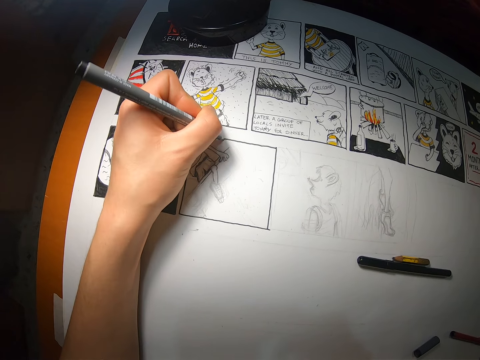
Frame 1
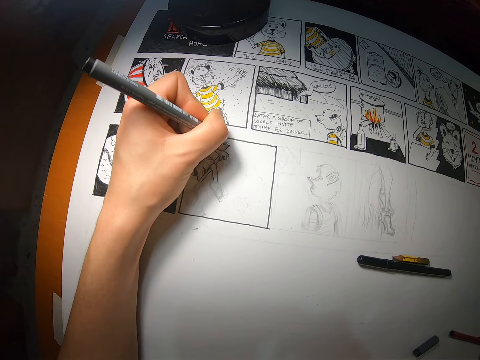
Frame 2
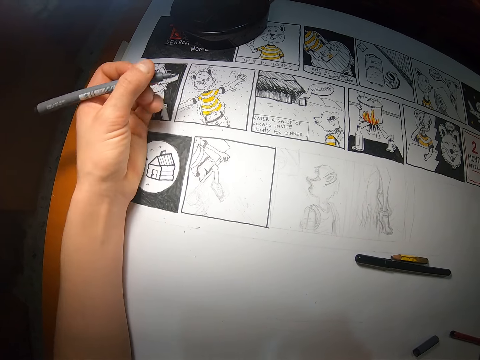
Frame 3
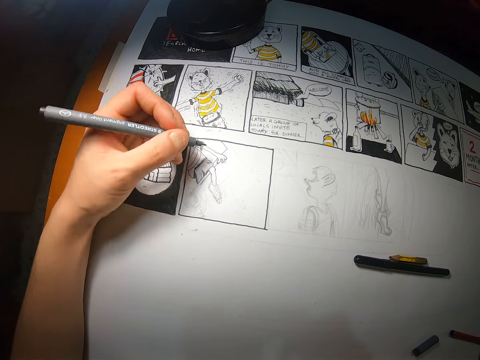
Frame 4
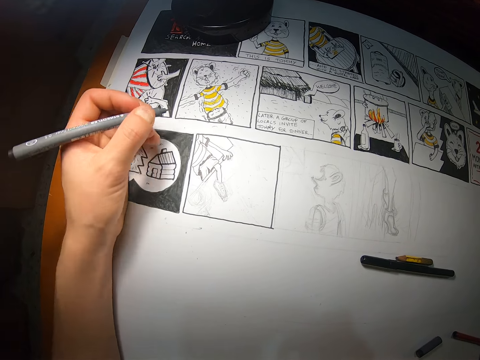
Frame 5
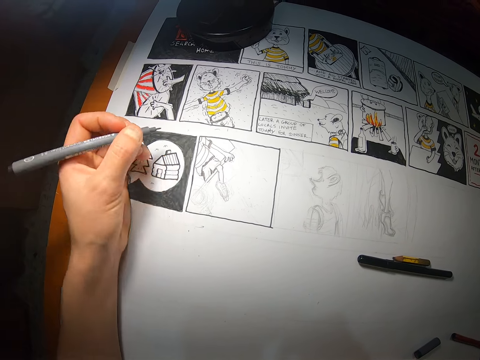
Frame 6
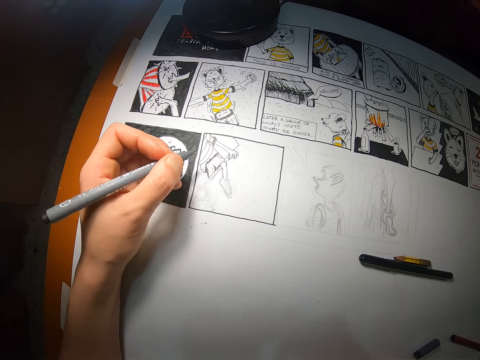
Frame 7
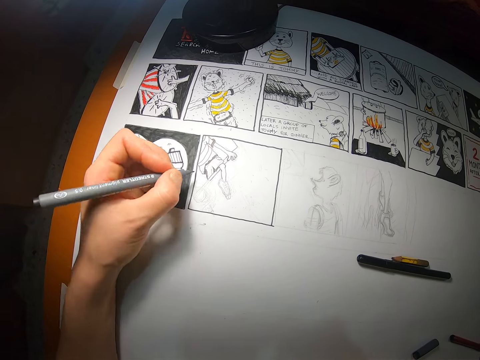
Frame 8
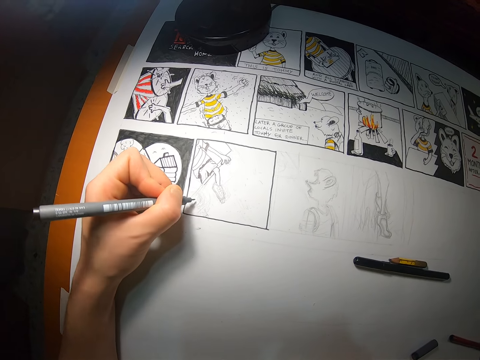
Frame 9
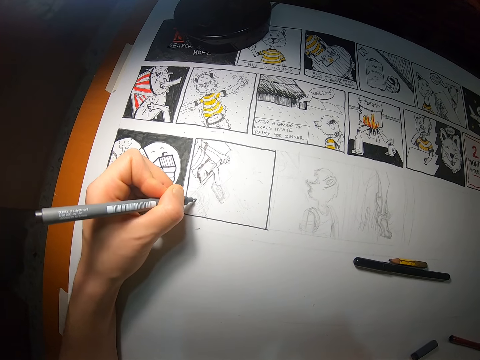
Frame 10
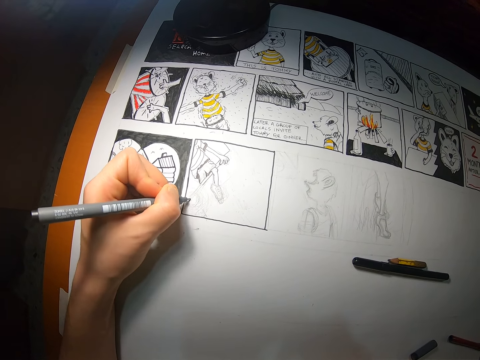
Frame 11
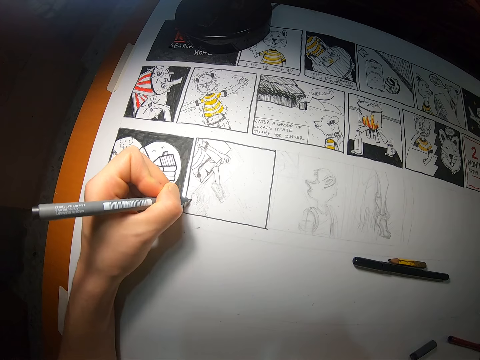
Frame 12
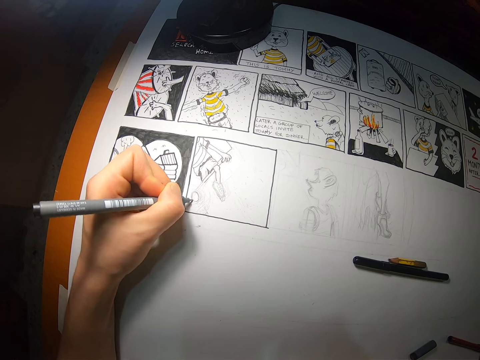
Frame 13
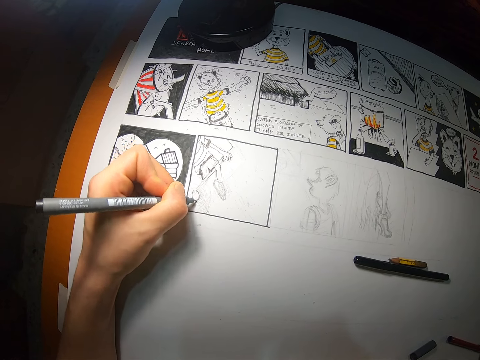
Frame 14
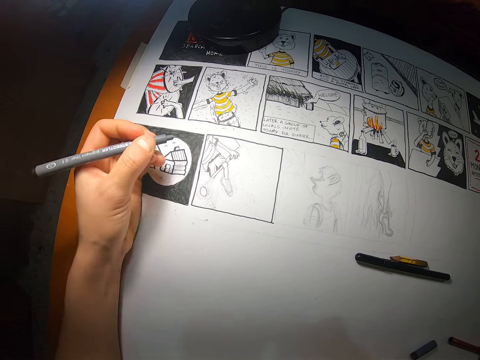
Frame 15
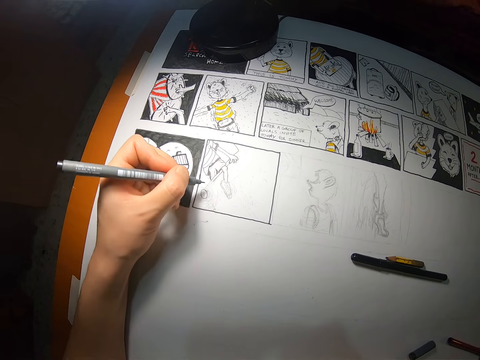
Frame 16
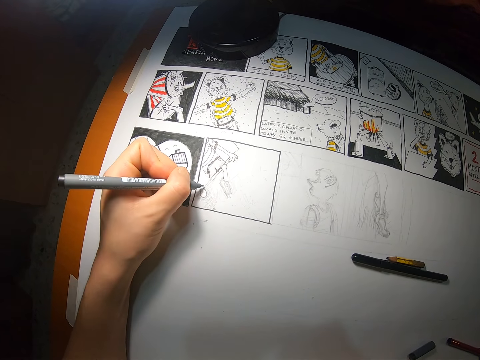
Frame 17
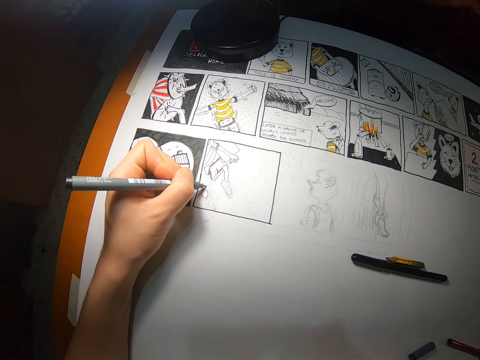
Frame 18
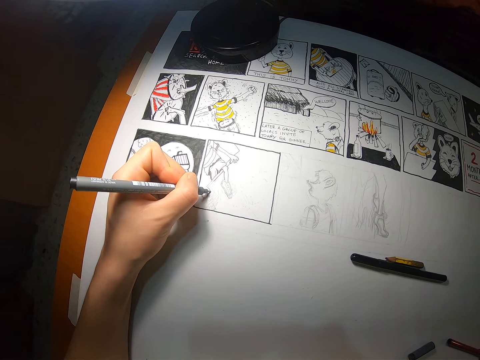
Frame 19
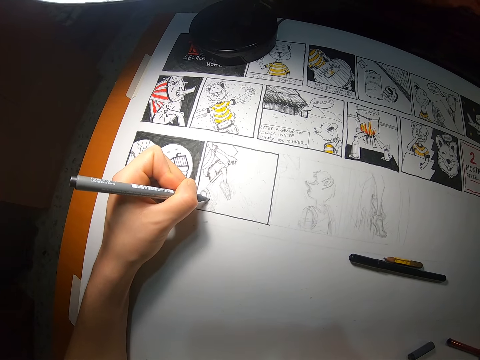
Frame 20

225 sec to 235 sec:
The camera wearer draws on the paper with the marker in her left hand.

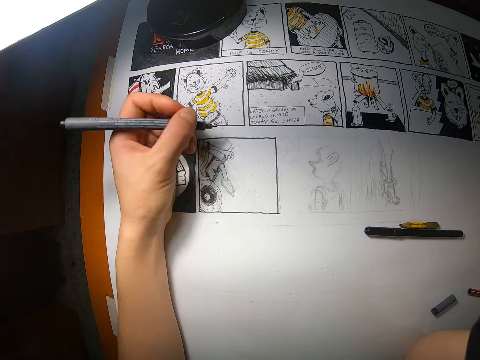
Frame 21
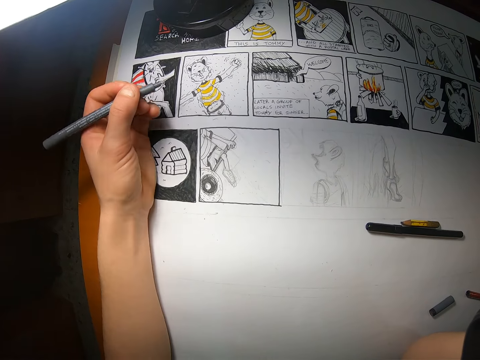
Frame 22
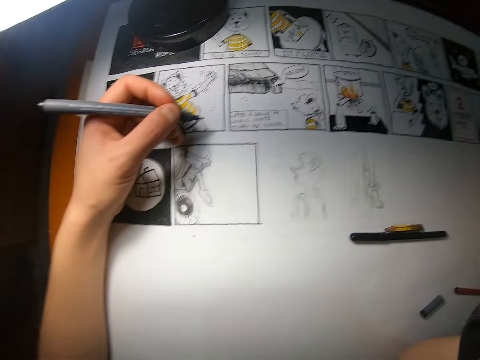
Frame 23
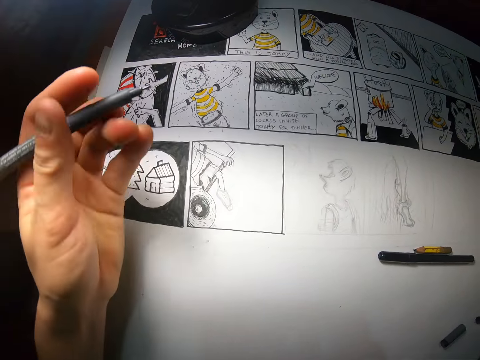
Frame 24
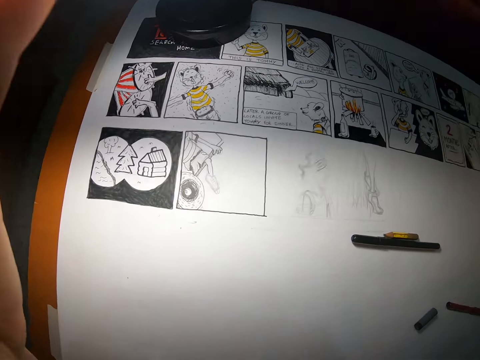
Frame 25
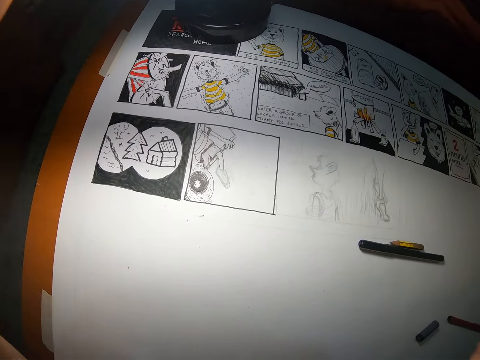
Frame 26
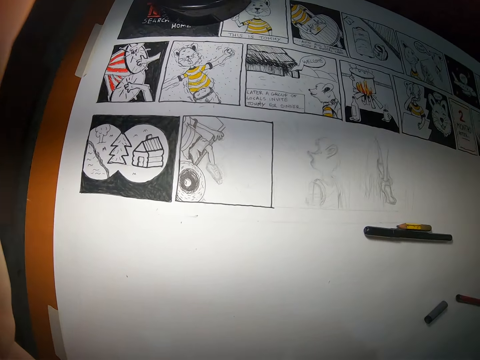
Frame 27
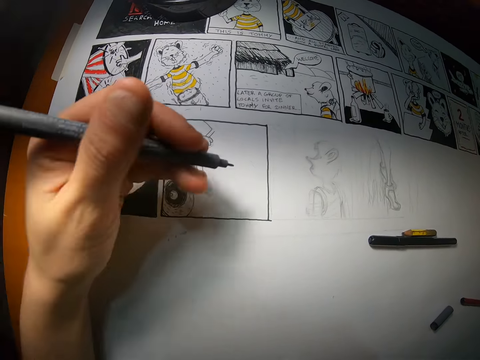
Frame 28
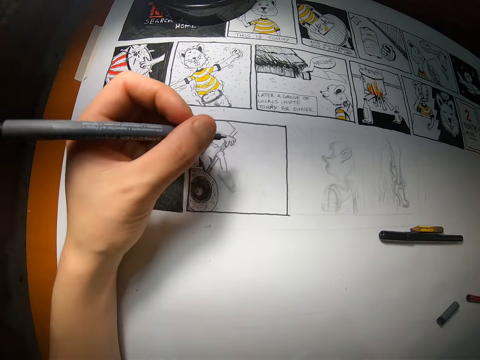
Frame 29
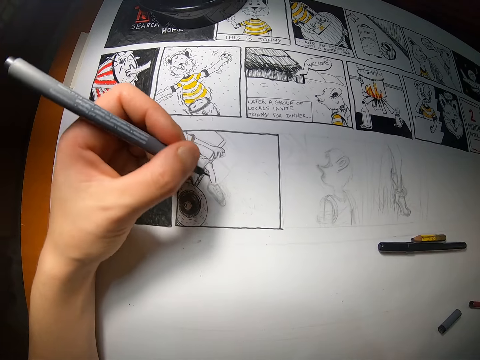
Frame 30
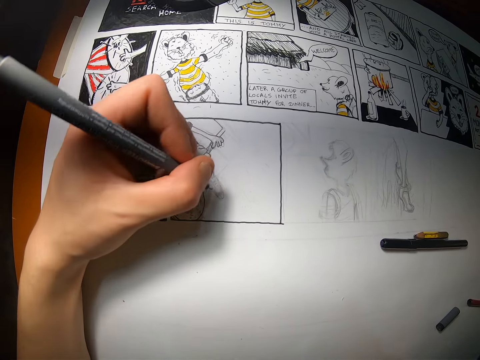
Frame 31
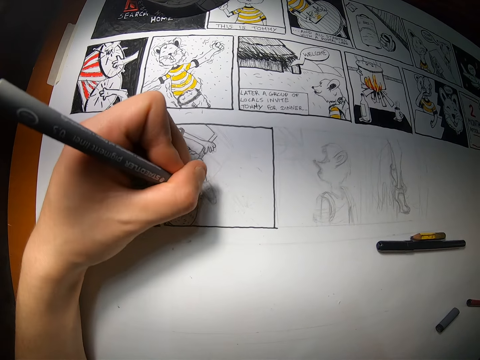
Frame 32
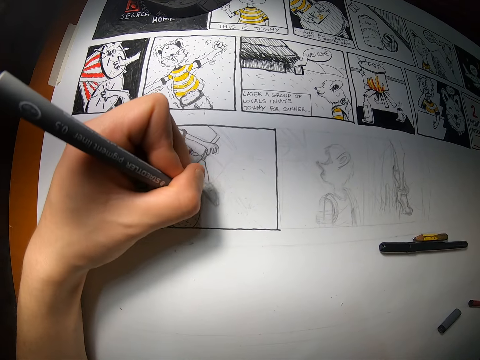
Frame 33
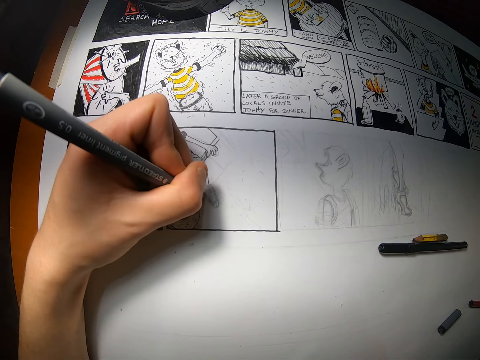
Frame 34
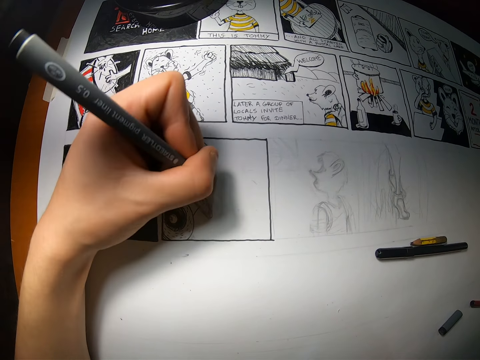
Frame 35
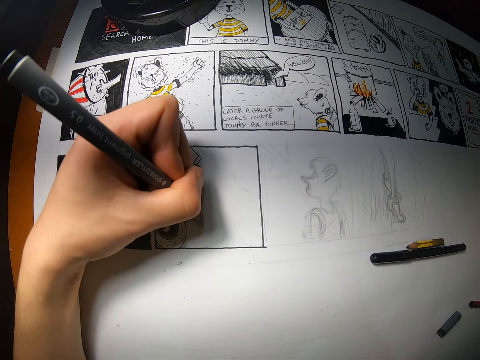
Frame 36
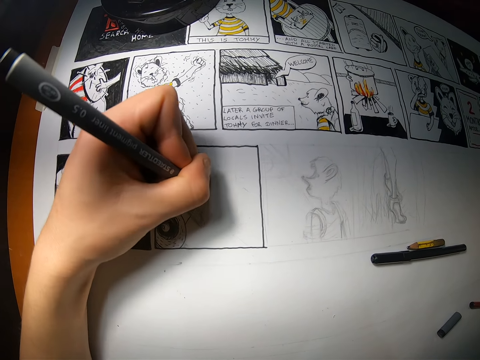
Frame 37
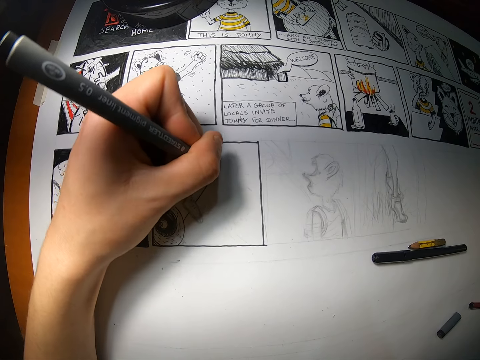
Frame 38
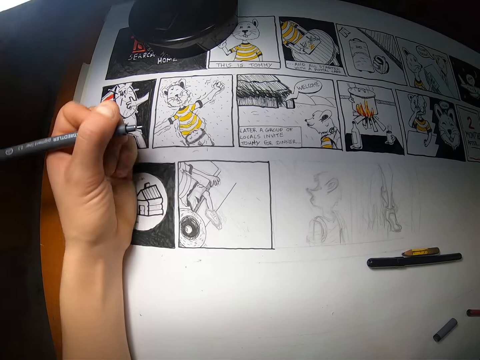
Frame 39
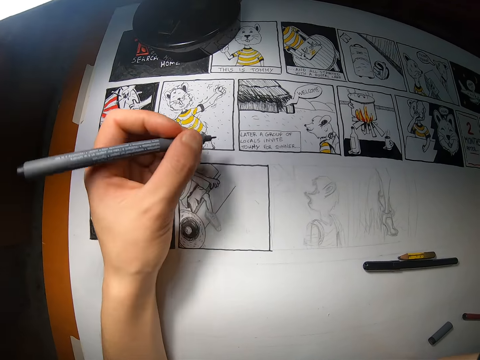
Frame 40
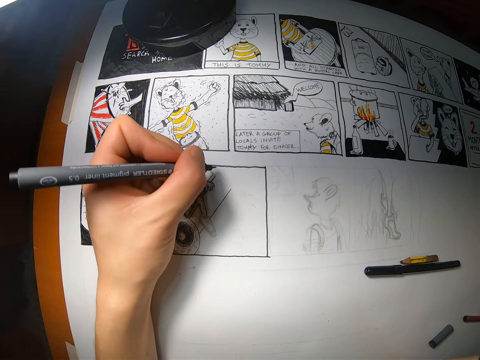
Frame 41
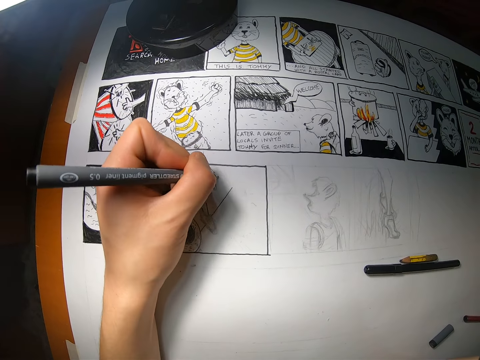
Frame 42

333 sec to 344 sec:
The camera wearer adjusts the camera on her head with her left hand. She withdraws her left hand from the camera. She draws on the cardboard with the pen in her left hand.

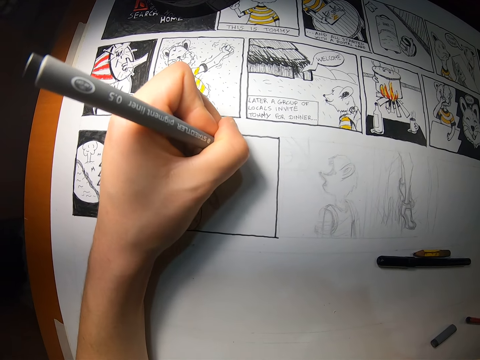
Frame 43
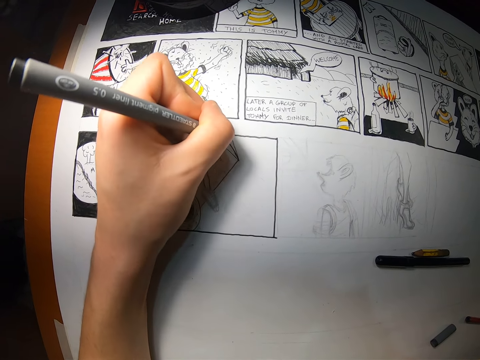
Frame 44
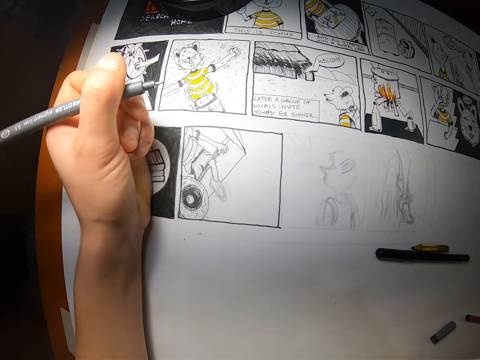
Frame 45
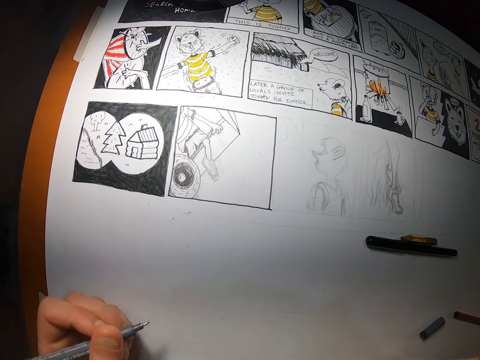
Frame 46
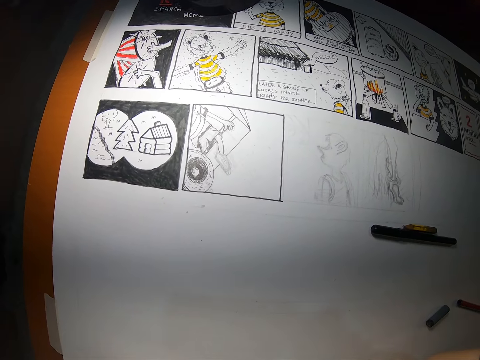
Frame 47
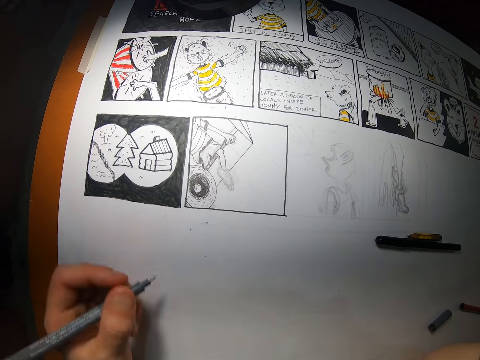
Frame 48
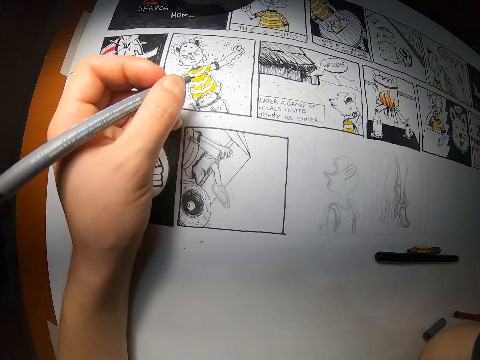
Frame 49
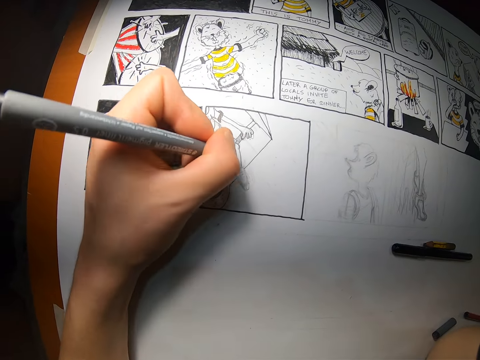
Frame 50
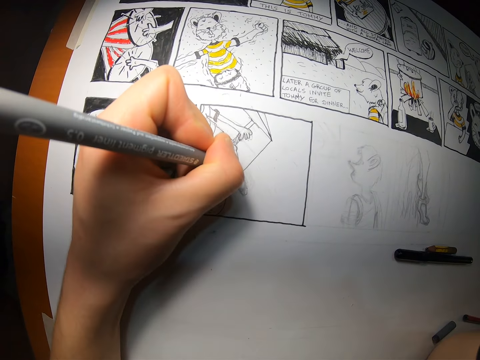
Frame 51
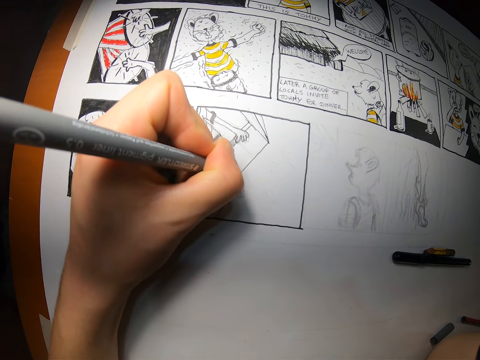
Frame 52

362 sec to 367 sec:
The camera wearer withdraws the left hand from the paper. They draw on the paper.
